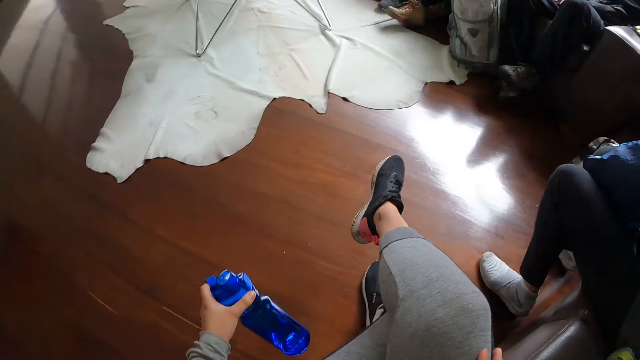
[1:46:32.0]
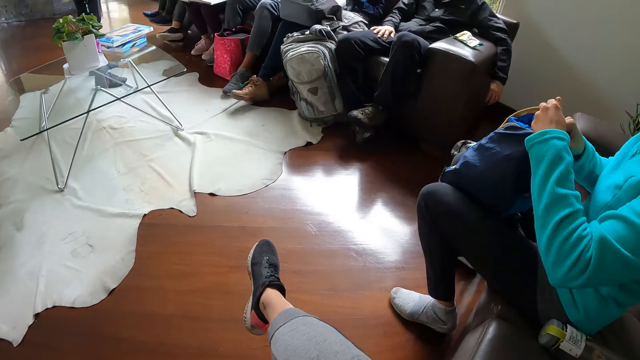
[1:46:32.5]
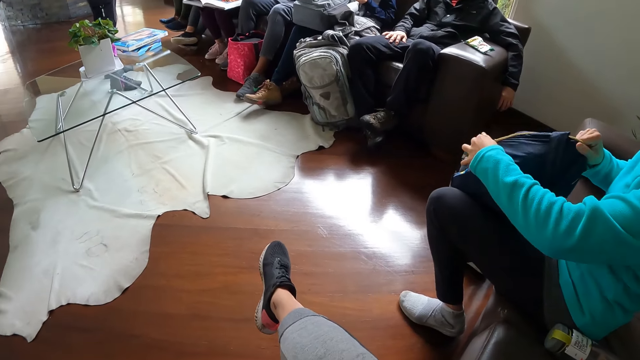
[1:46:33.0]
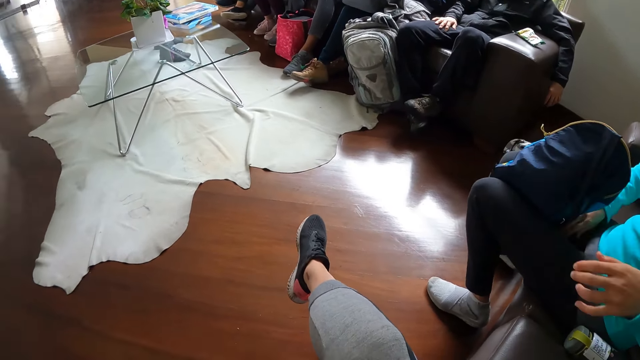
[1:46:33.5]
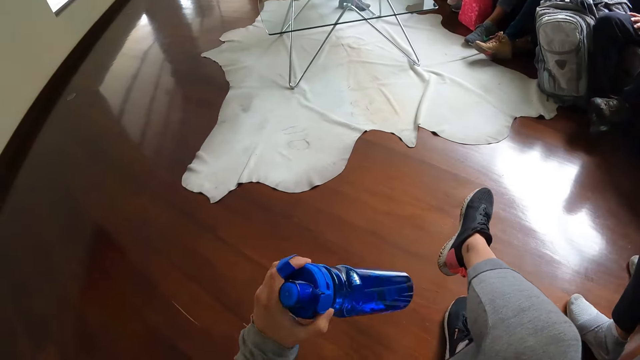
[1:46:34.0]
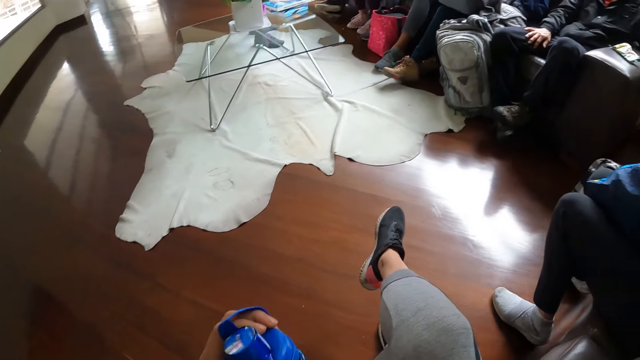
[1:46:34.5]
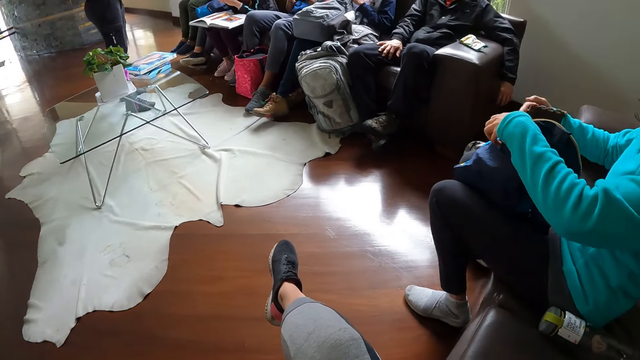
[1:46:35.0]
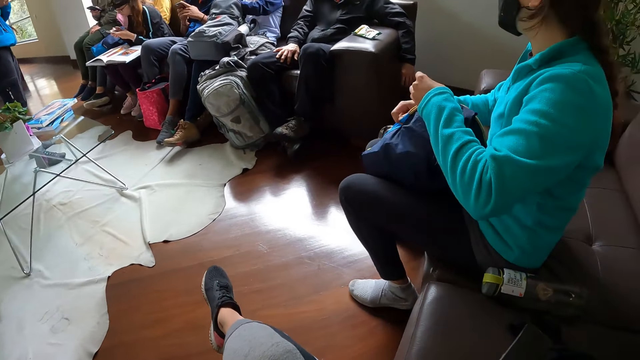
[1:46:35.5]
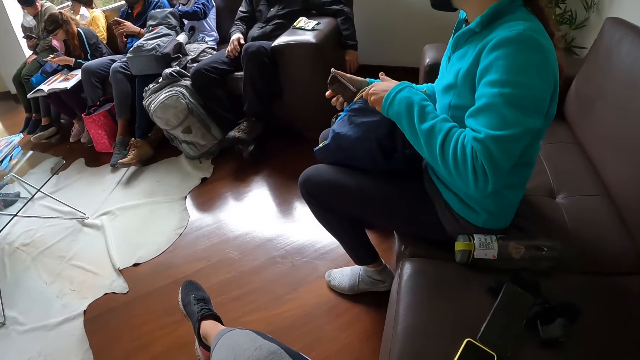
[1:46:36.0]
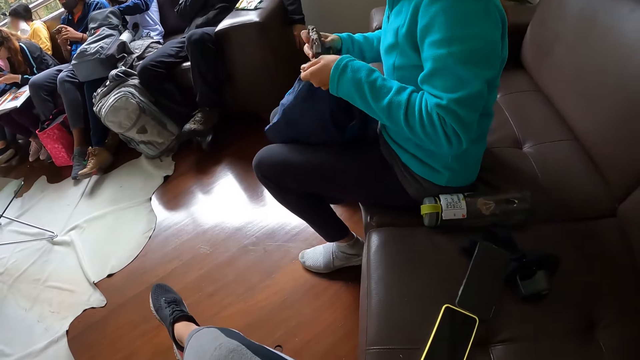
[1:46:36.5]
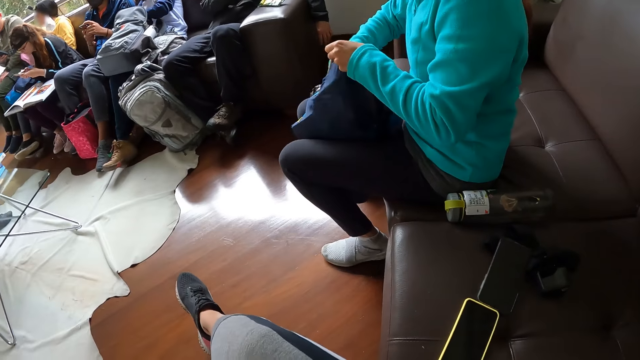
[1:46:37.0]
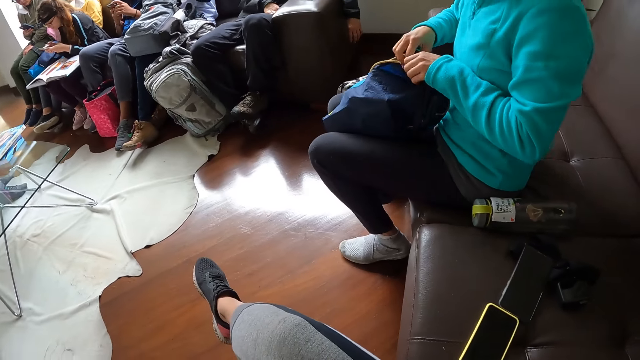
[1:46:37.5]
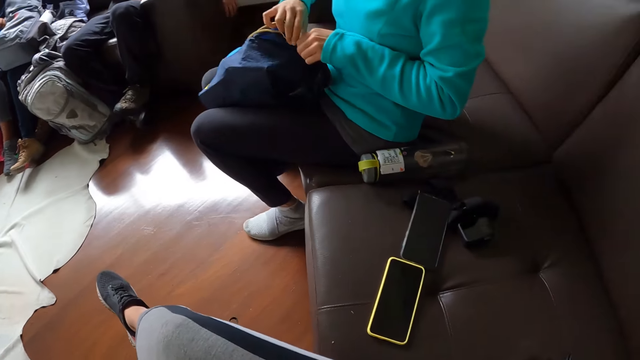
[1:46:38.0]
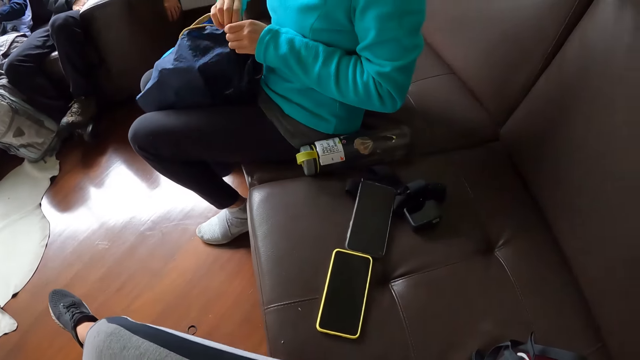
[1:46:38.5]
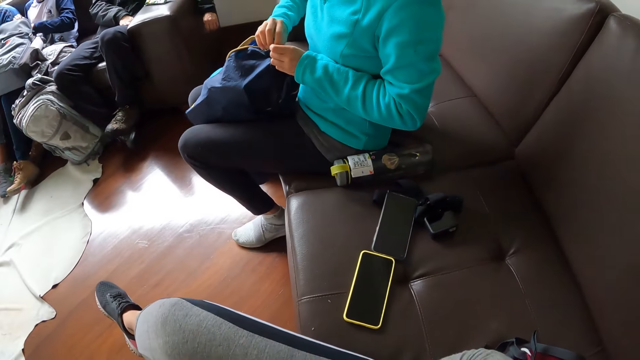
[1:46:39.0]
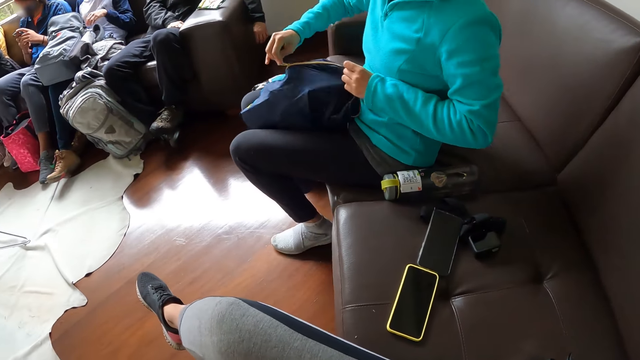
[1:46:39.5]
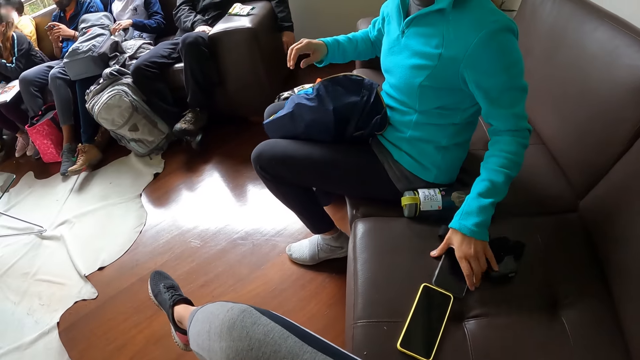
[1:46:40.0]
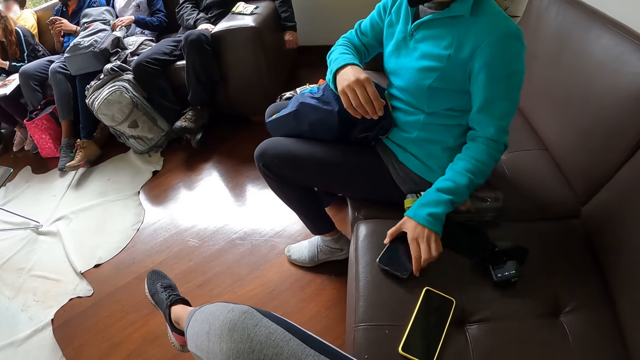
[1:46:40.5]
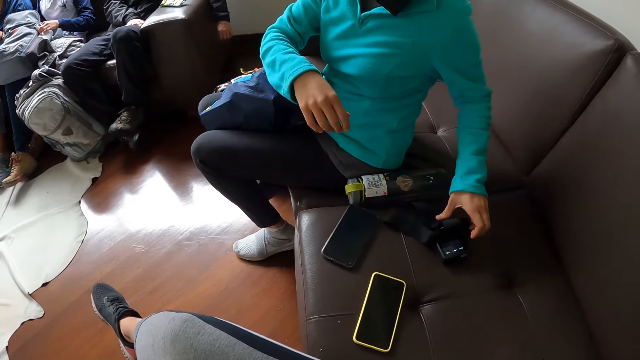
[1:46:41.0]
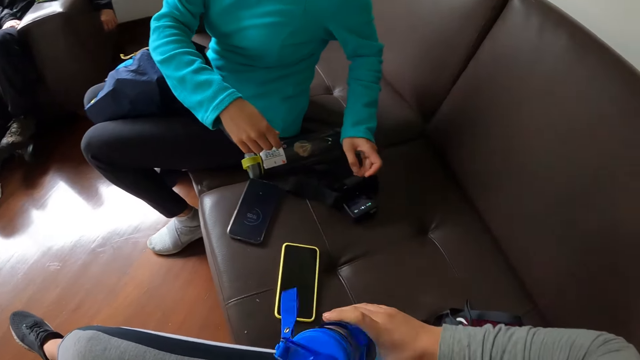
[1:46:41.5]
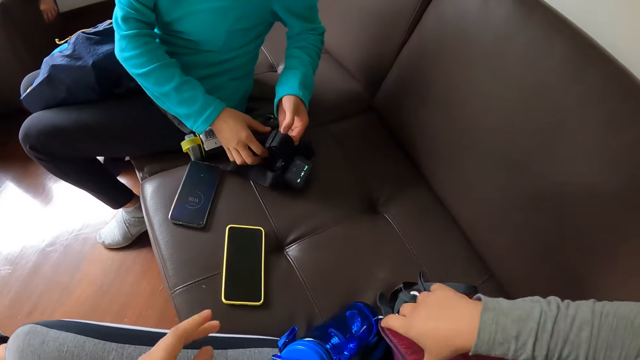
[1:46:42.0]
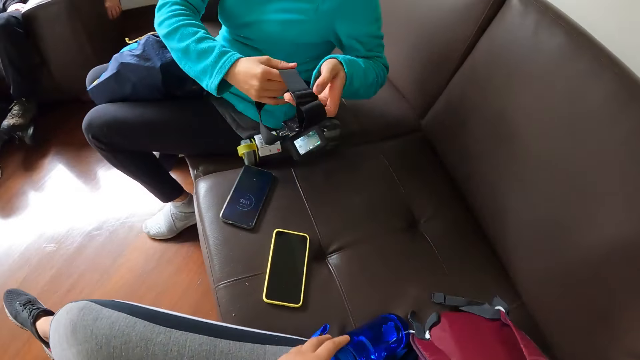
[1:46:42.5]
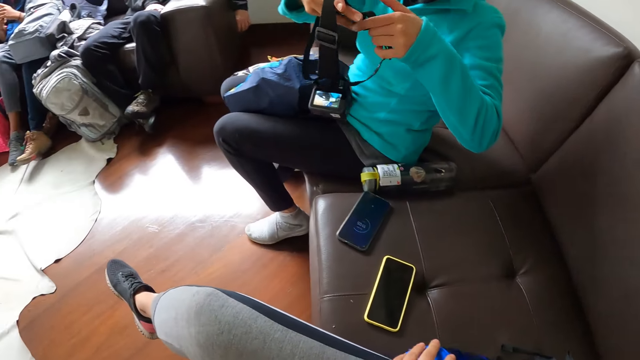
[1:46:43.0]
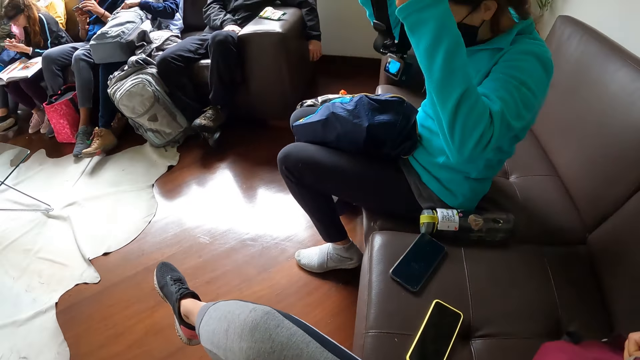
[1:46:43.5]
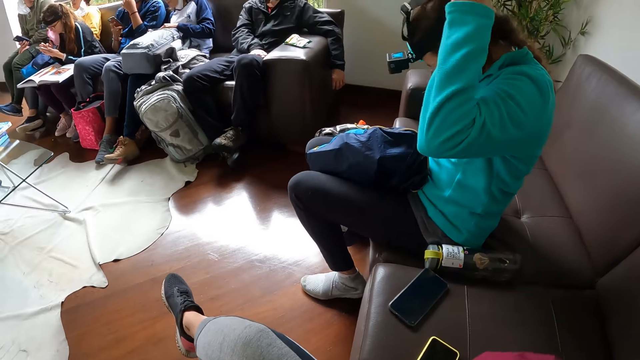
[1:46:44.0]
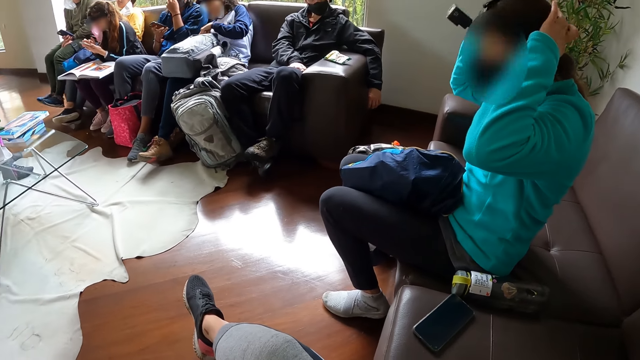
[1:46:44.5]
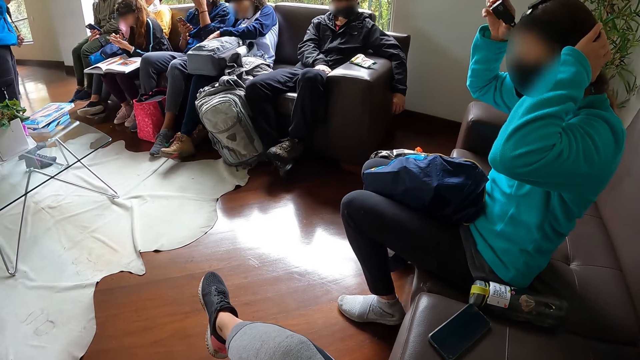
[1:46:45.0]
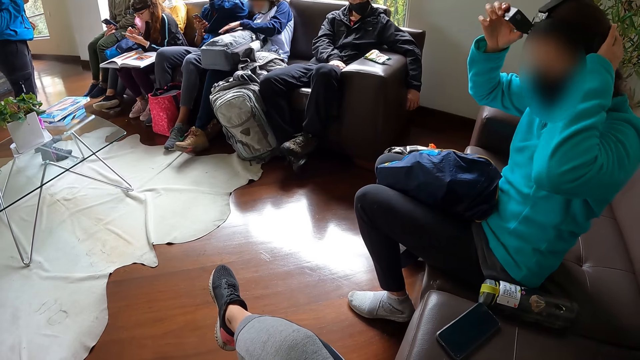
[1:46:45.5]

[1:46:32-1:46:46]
The camera wearer places the water bottle in her left hand on the floor. A woman zips the bag on her thigh with her left hand. The camera wearer picks the water bottle from the ground with her left hand. The woman unzips the bag on her thigh with her left hand, places a purse in her right hand inside the bag on her thigh, and zips the bag on her thigh with her right hand. The woman moves a phone on the sofa with her left hand and picks a camera strap from the sofa with both hands. The camera wearer places the water bottle in her right hand on the sofa. The woman wears the camera strap on her head with both her hands. The camera wearer lifts the bag from the couch with both hands.

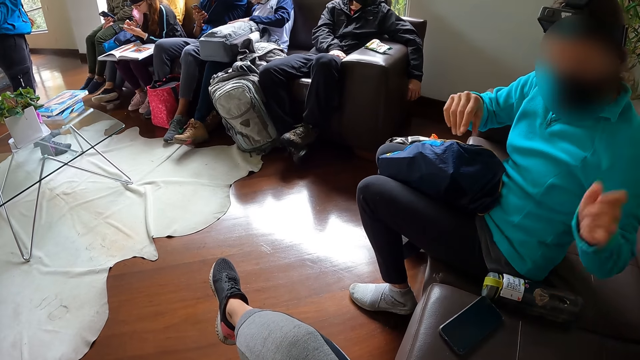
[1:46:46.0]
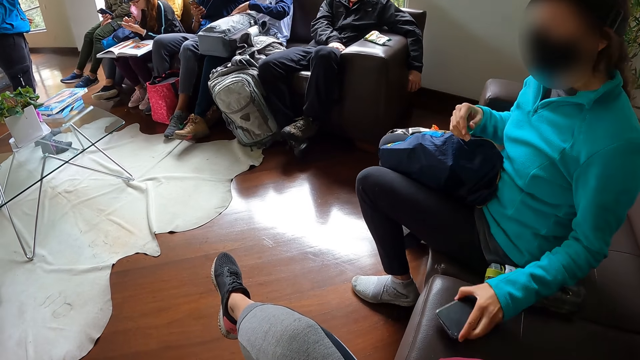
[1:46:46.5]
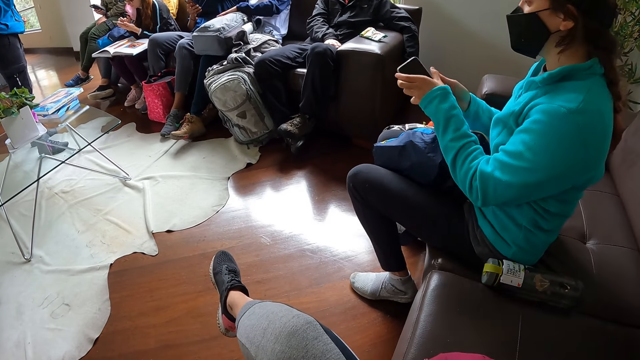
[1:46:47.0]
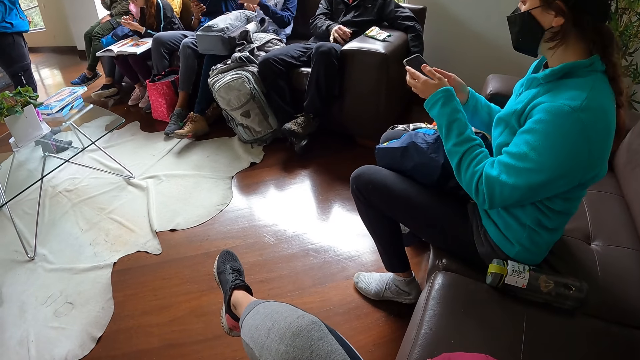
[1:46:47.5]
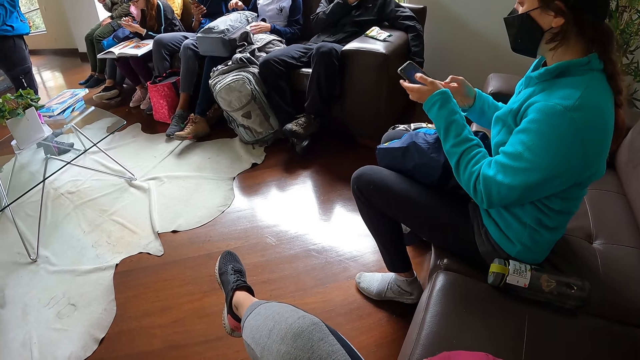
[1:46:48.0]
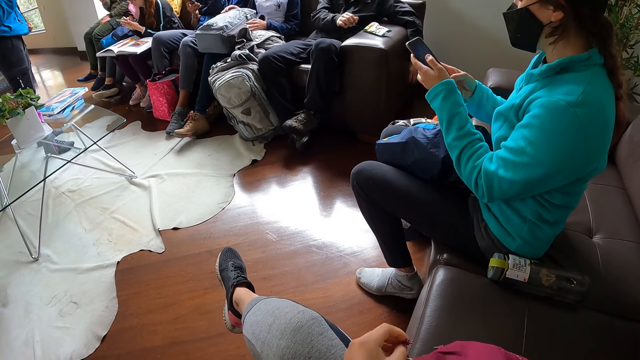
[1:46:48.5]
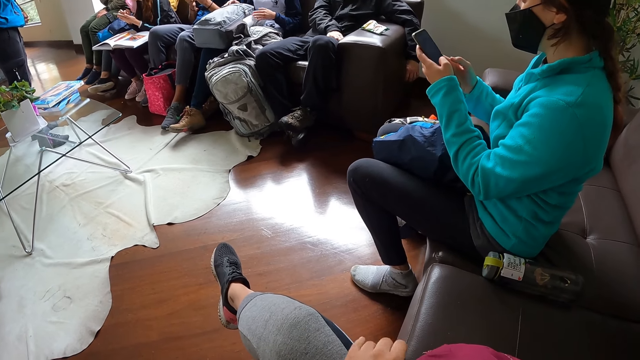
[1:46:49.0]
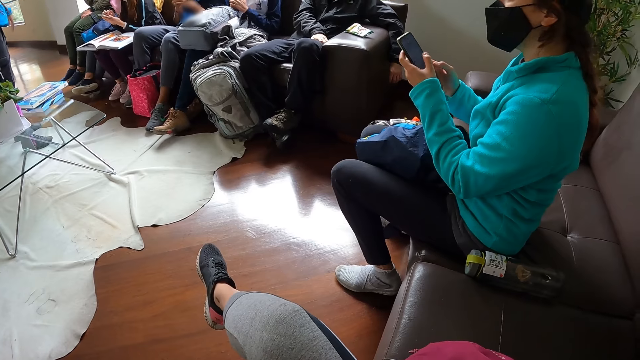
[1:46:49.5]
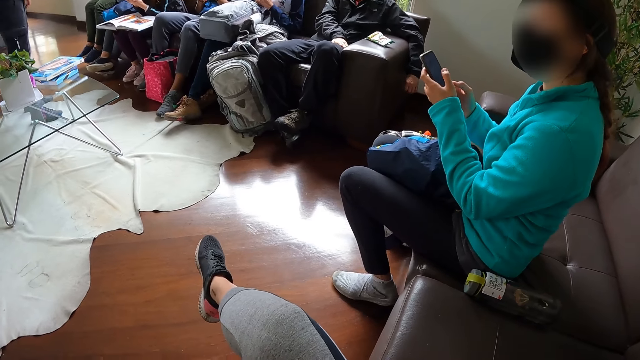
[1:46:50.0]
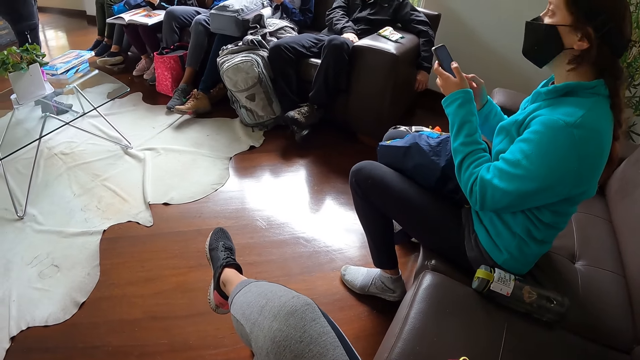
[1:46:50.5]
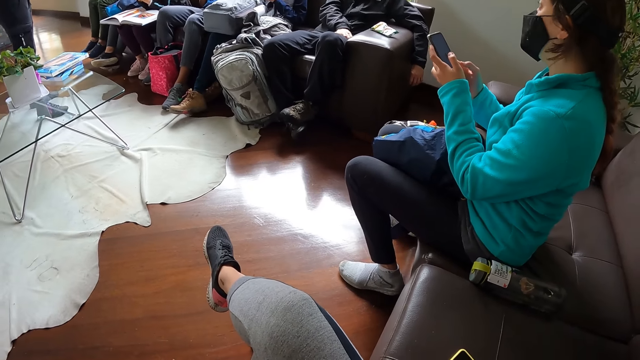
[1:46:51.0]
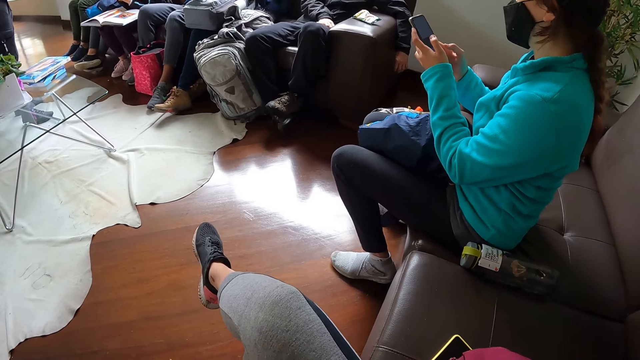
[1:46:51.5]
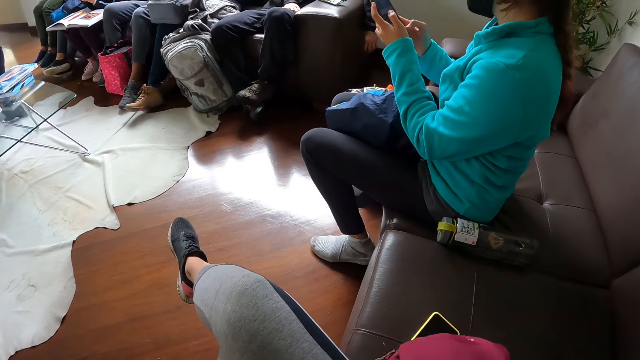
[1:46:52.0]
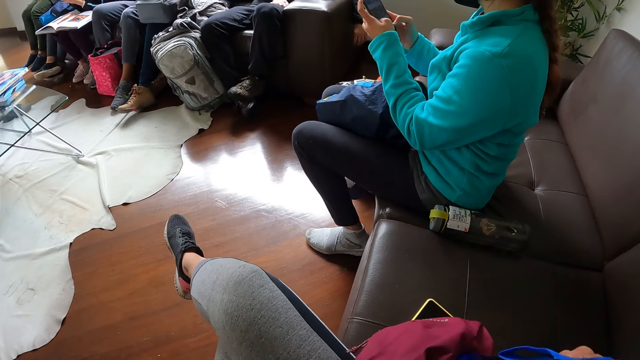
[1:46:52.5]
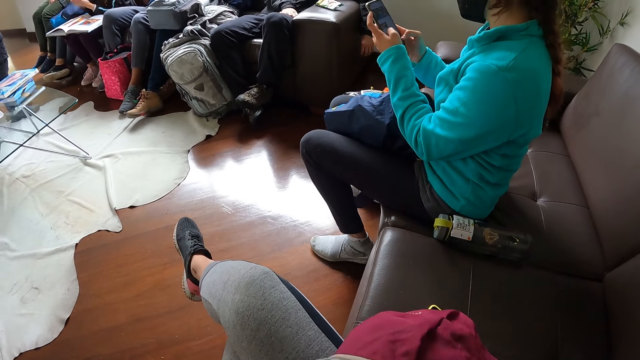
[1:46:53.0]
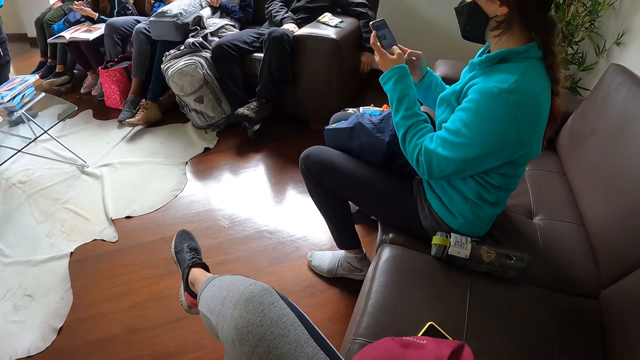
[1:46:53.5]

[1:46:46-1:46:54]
A woman picks the phone from the sofa with her left hand. The woman operates the phone in her hands with both her hands.
